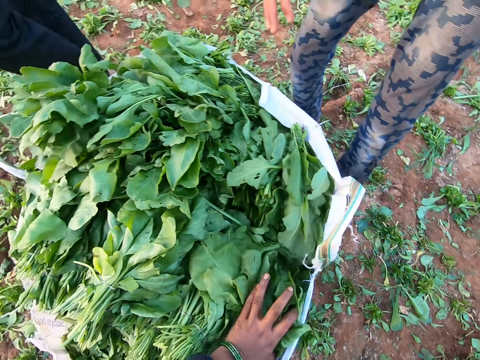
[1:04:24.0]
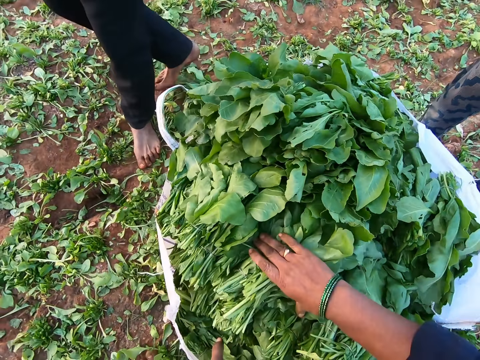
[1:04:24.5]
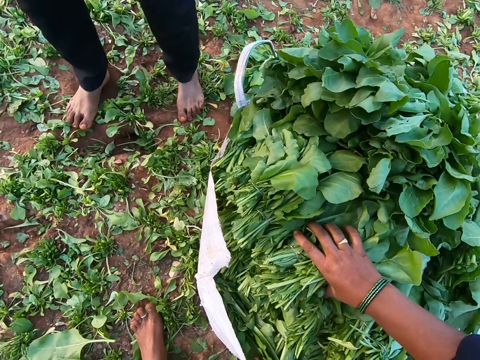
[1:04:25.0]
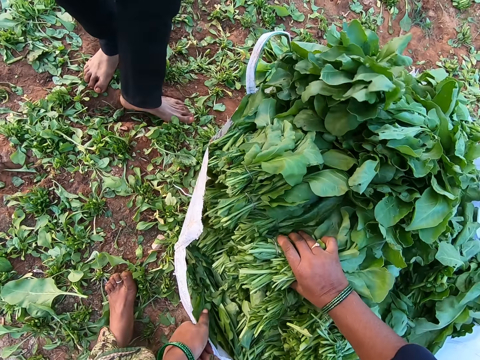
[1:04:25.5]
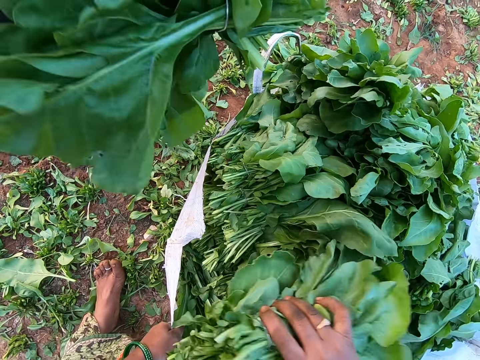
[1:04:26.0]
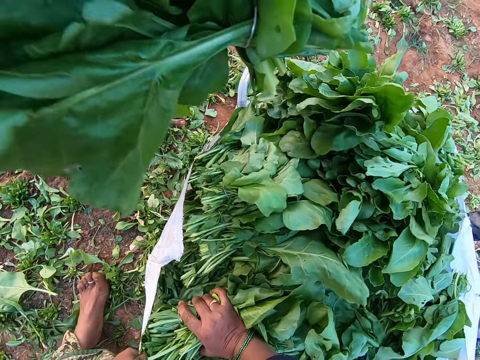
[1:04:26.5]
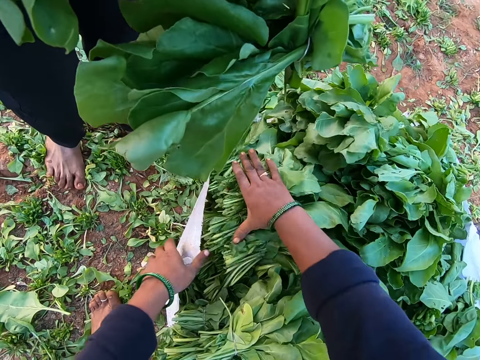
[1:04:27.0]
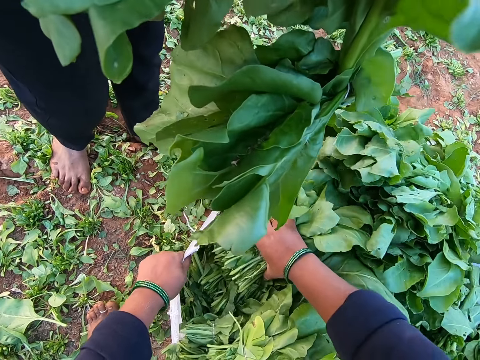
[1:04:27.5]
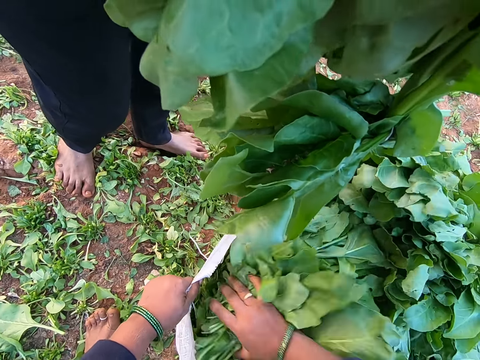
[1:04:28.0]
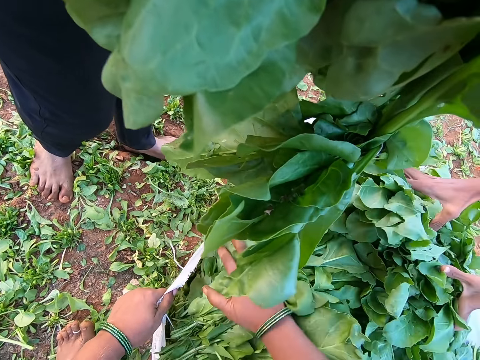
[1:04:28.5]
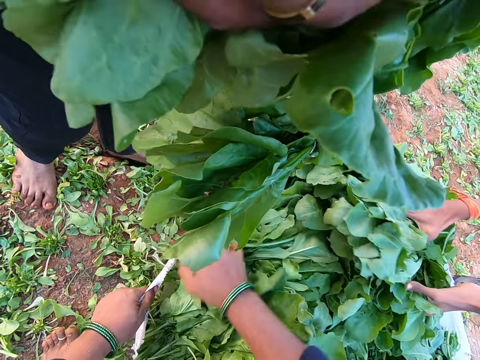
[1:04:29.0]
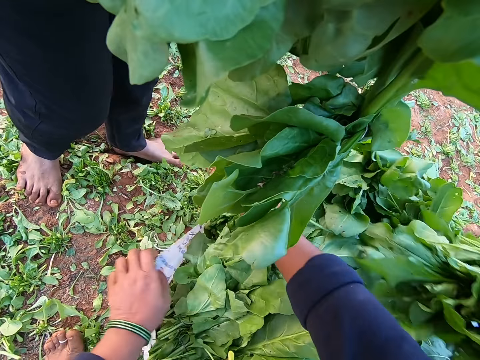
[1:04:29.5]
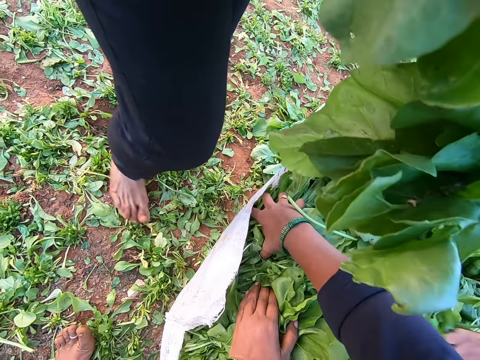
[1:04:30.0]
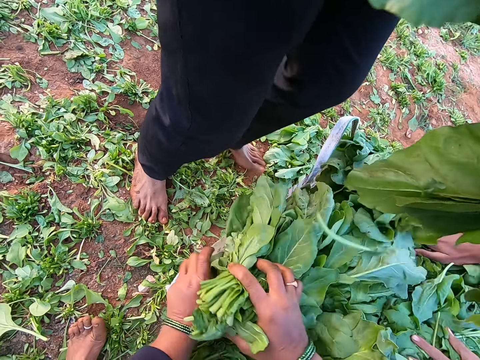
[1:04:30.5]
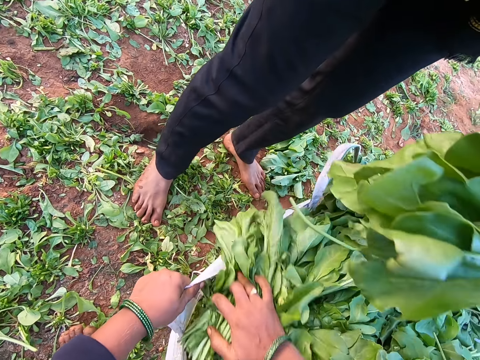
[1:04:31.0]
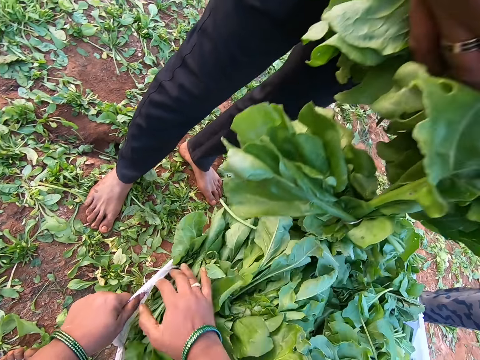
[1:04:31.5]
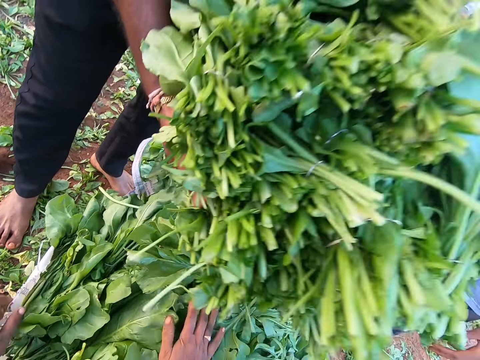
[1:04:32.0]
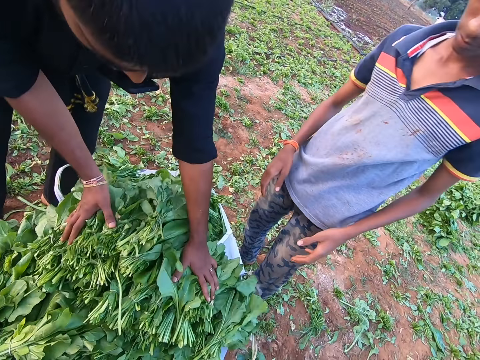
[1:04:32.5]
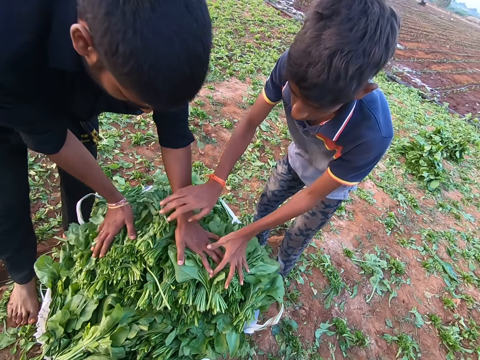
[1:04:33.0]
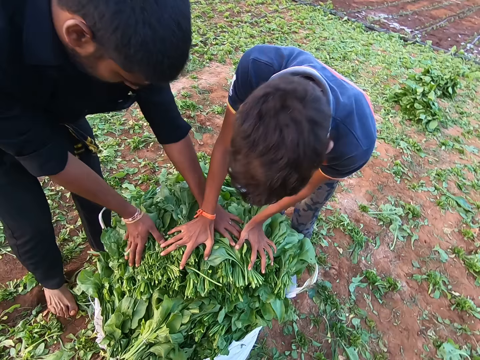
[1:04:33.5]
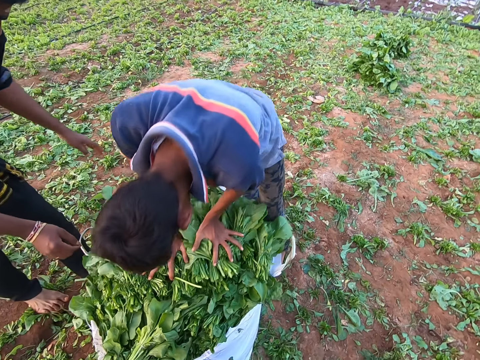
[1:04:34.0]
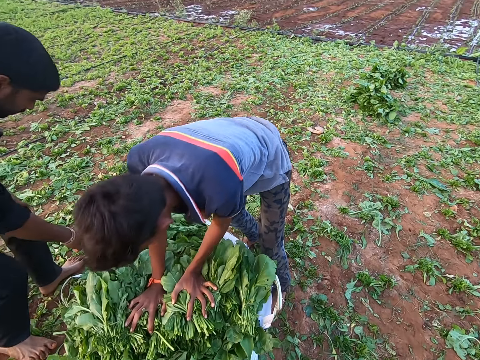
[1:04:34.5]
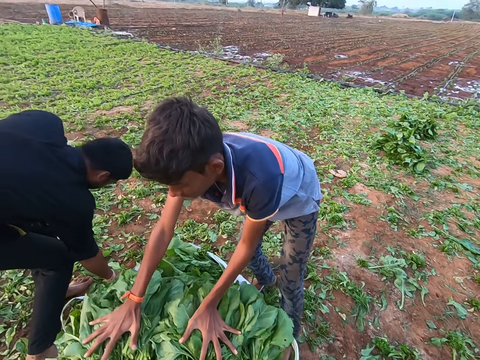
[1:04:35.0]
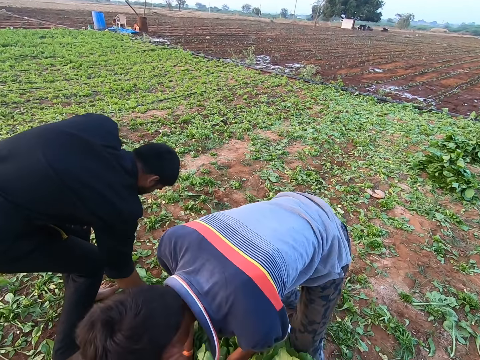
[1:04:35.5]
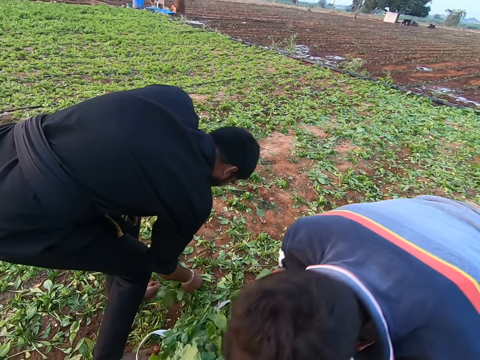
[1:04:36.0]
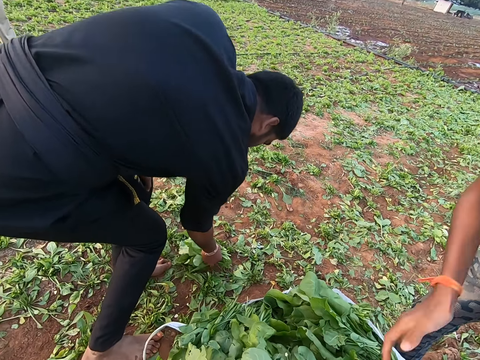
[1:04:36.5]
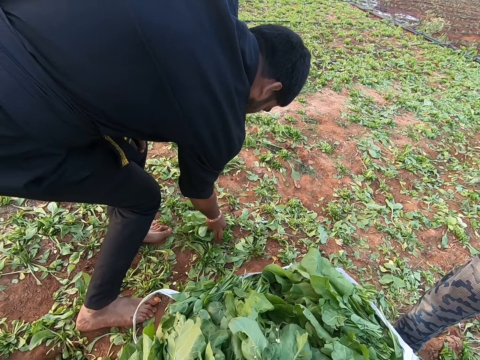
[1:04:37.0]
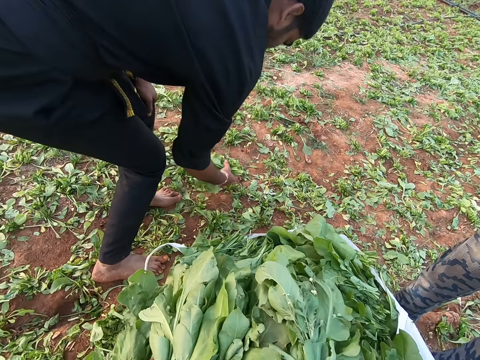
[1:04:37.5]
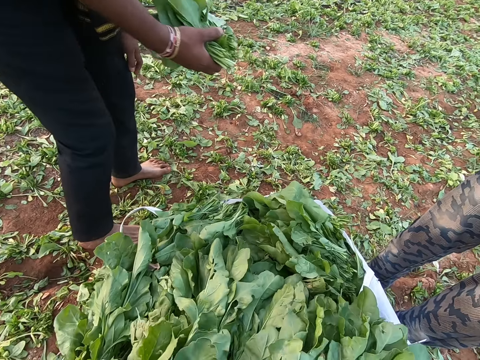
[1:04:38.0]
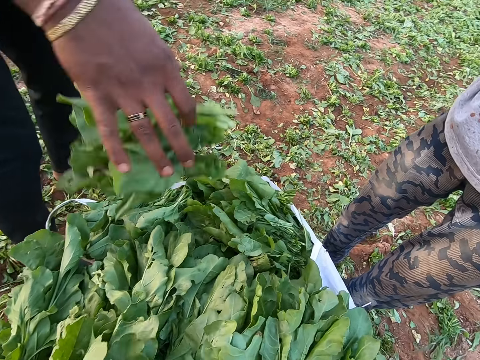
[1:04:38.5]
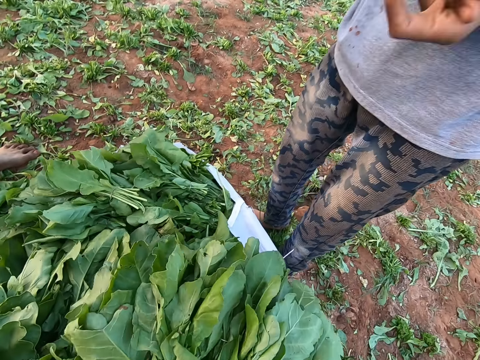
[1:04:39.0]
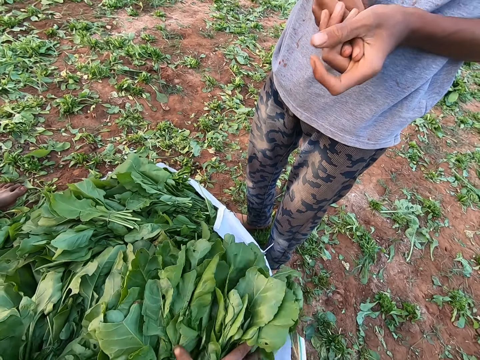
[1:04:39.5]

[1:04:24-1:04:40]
The man walks towards the camera wearer. The camera wearer sets the collard green in the bag with her right hand. She interacts with the boy and the man. The boy arranges the collard greens in the bag on the ground. The man drops some collard greens in the bag with both hands. The boy presses down the collard greens in the bag with both hands. The camera wearer looks around. The man picks some collard greens on the ground with his right hand. The camera wearer moves some collard greens on the bag with both hands. The man drops the collard greens in his right hand on the bag.

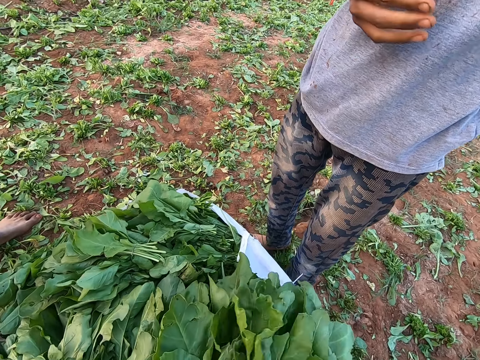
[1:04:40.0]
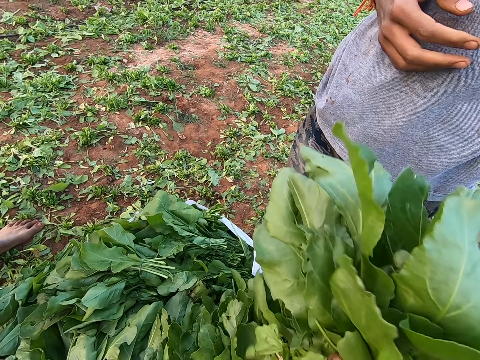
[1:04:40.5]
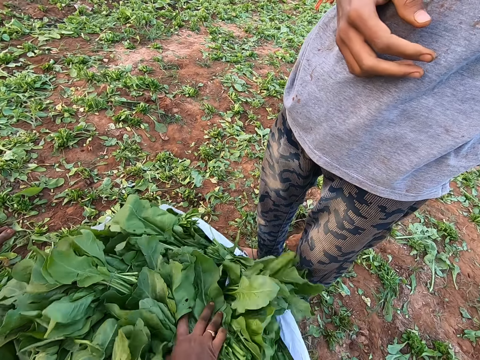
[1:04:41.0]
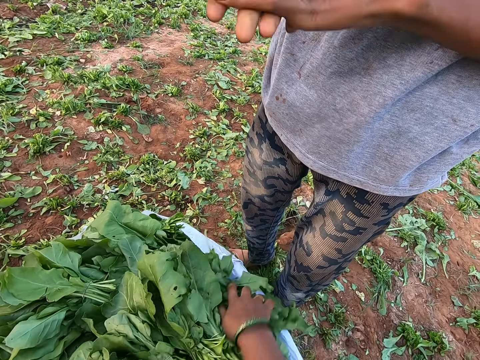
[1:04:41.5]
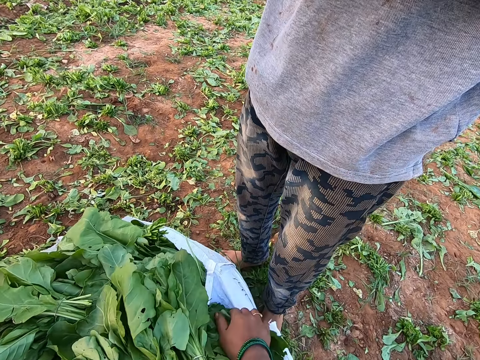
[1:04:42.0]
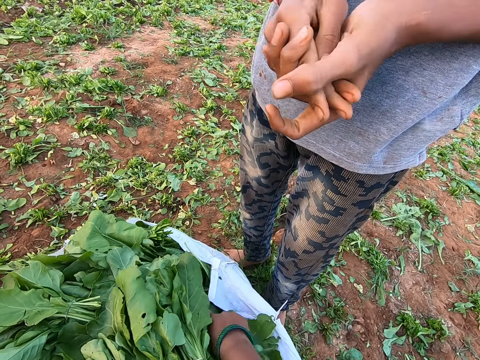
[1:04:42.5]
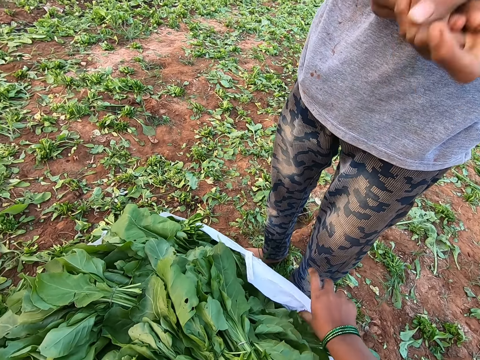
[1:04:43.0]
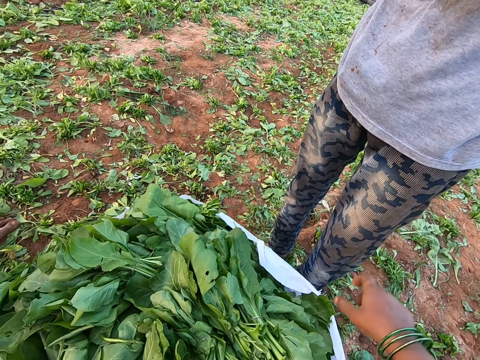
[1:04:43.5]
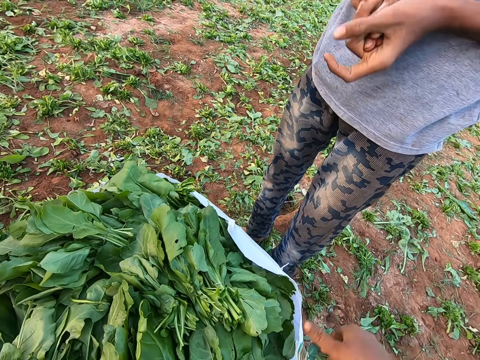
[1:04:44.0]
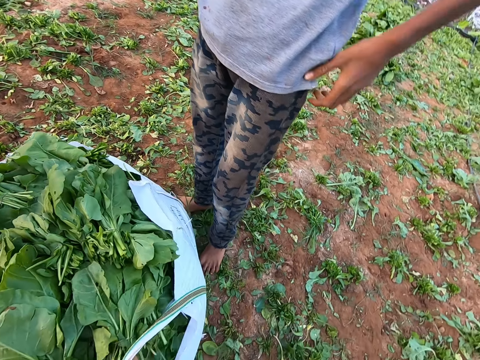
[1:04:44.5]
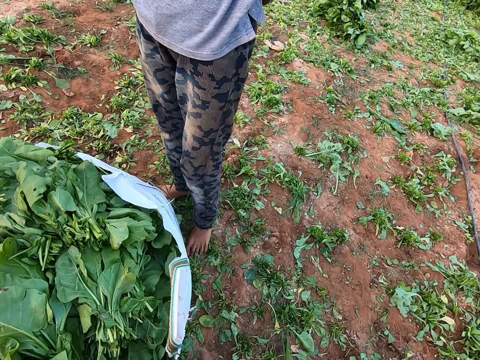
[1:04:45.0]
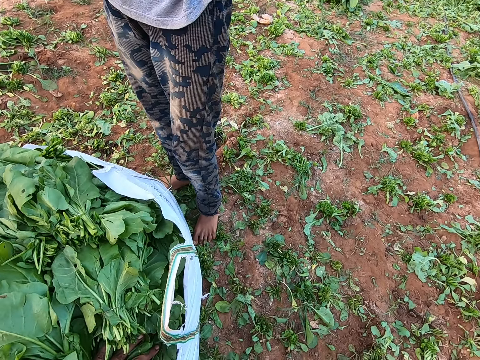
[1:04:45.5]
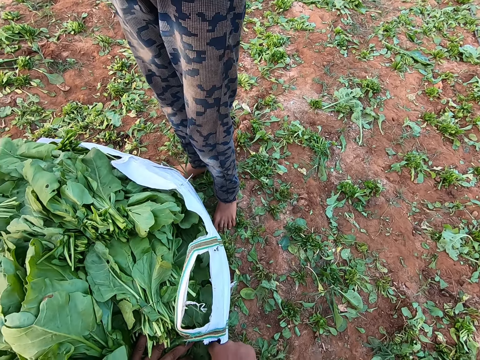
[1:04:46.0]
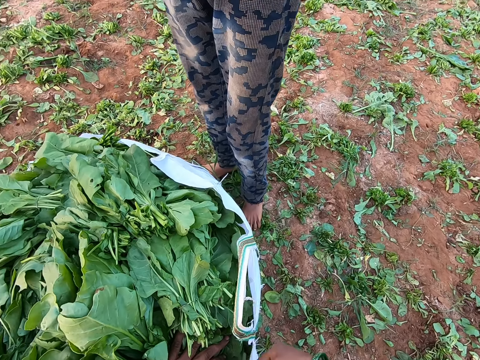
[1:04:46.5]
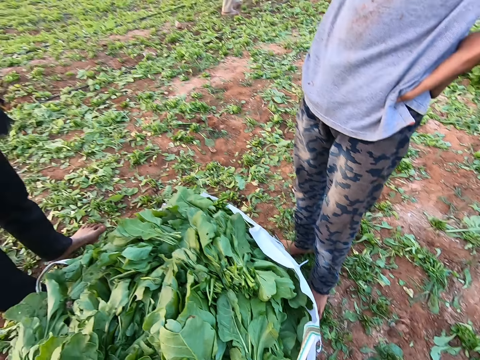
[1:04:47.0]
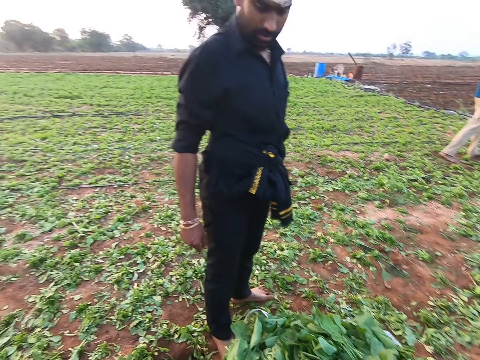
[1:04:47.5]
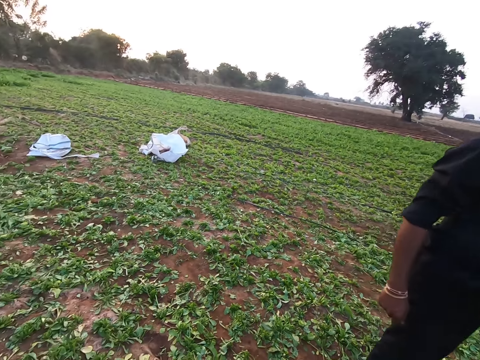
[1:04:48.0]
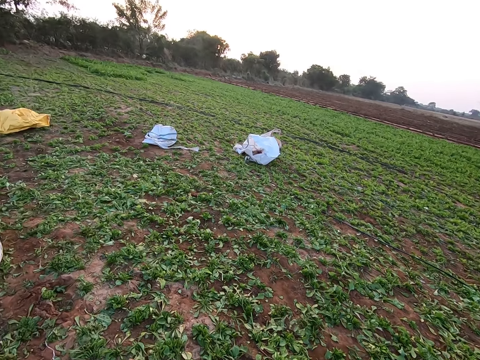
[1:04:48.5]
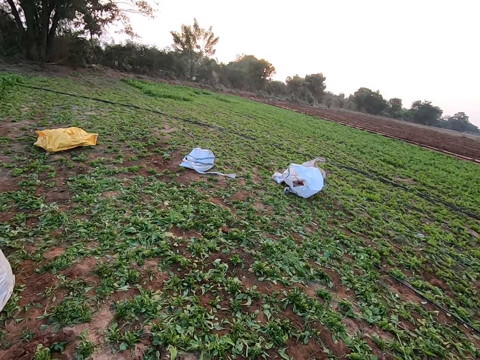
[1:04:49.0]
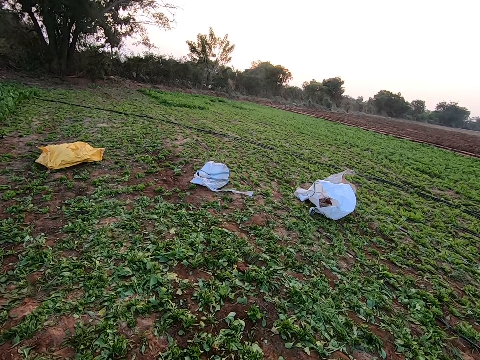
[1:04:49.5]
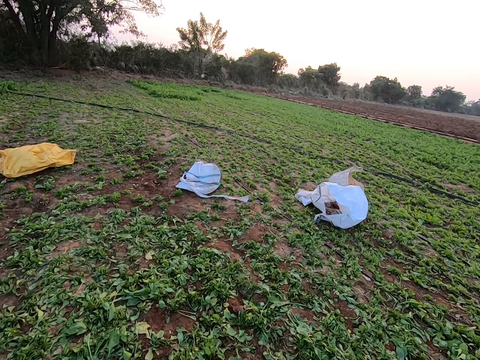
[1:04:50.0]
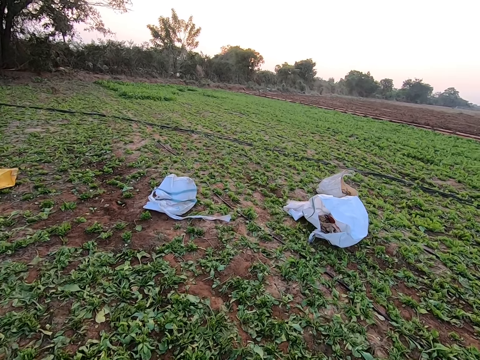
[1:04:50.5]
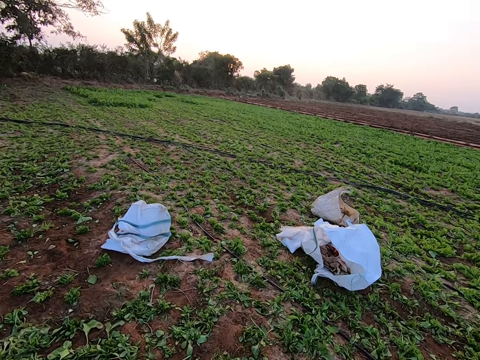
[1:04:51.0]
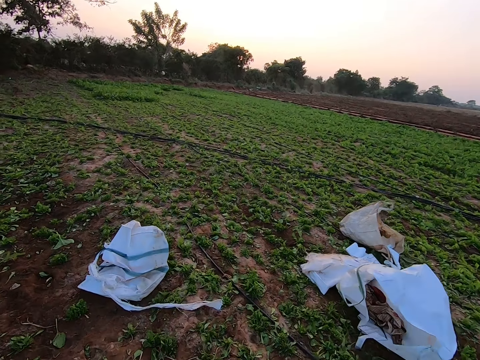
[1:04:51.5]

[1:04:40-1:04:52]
The camera wearer presses the plants. They talk to a man. They walk.
